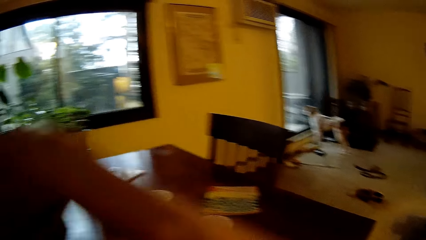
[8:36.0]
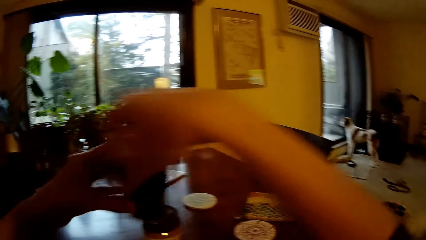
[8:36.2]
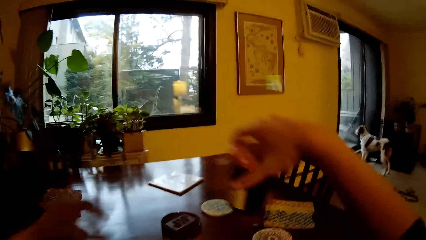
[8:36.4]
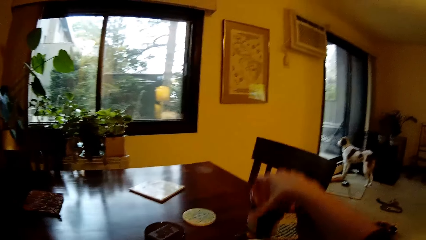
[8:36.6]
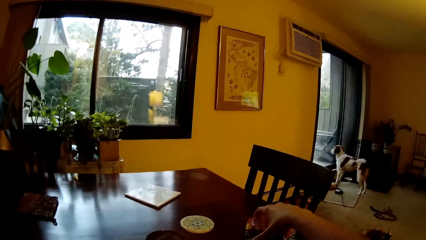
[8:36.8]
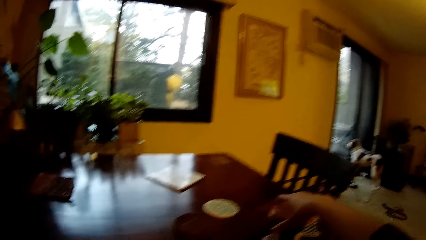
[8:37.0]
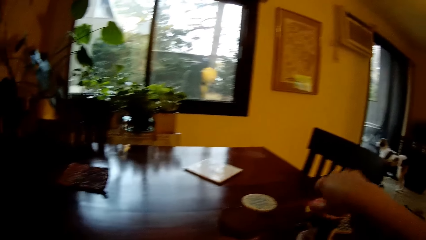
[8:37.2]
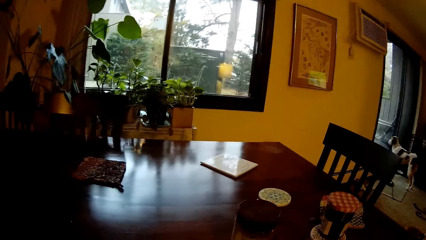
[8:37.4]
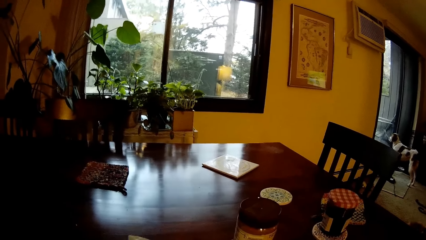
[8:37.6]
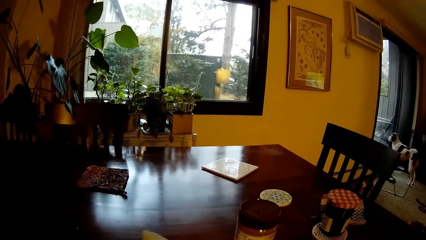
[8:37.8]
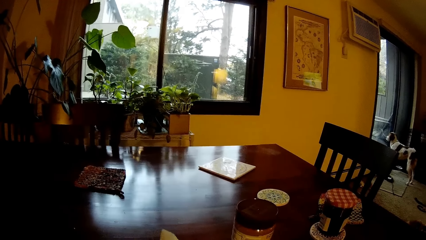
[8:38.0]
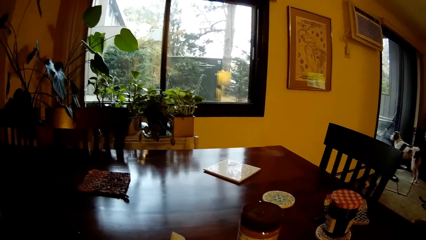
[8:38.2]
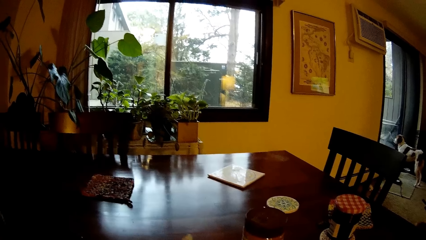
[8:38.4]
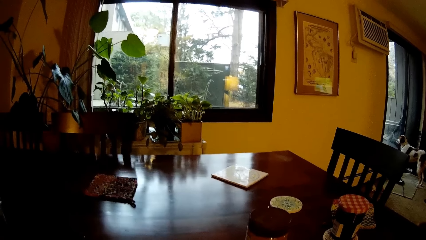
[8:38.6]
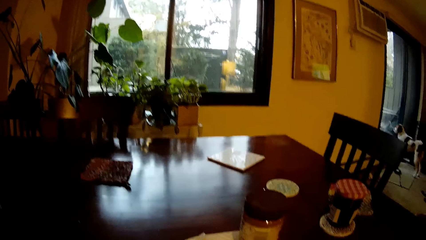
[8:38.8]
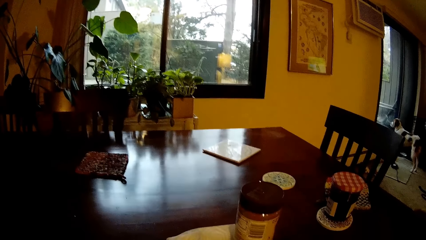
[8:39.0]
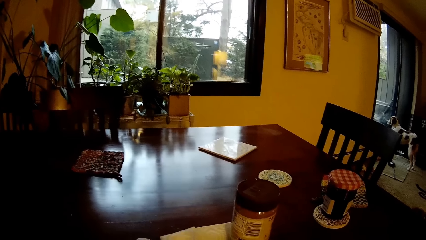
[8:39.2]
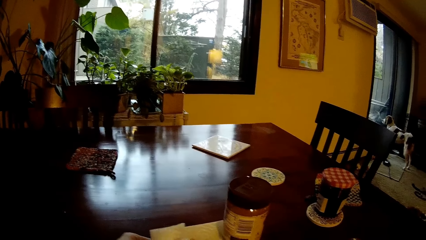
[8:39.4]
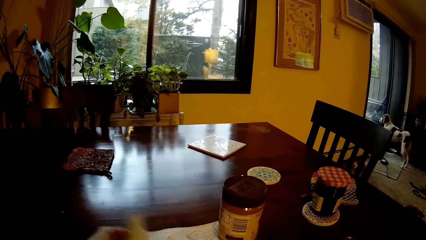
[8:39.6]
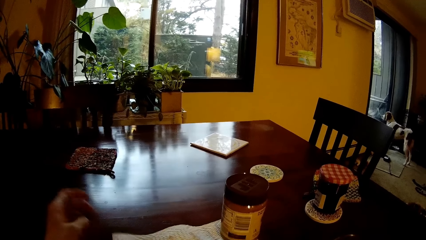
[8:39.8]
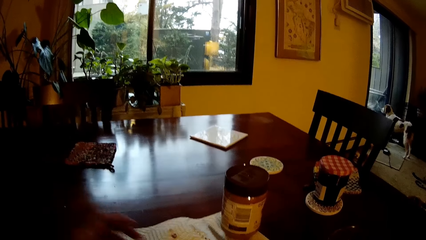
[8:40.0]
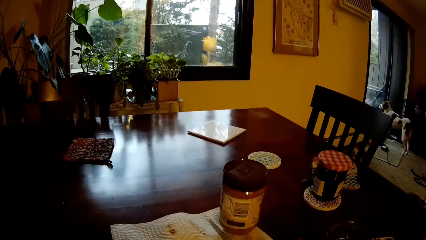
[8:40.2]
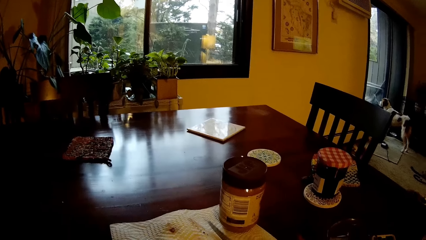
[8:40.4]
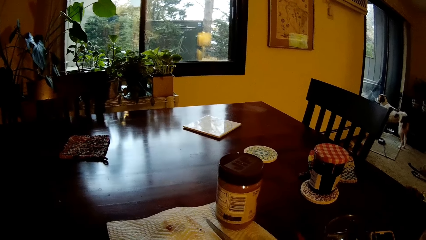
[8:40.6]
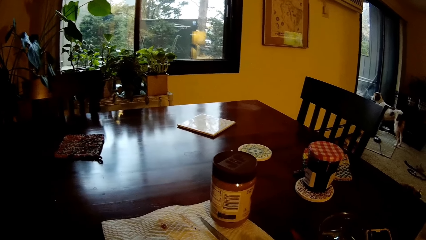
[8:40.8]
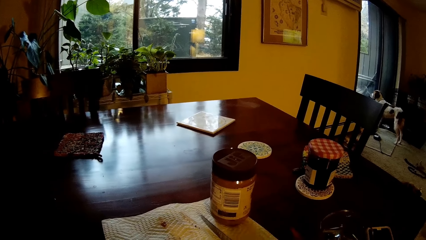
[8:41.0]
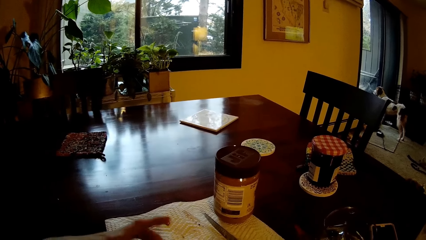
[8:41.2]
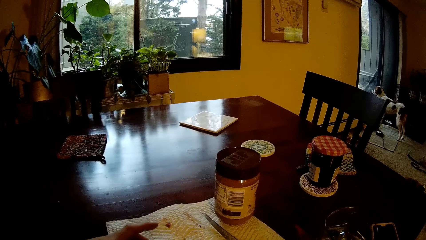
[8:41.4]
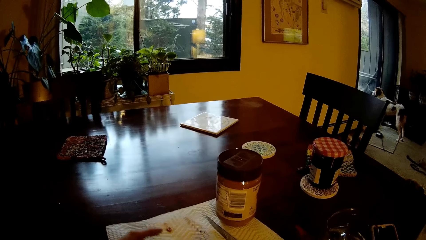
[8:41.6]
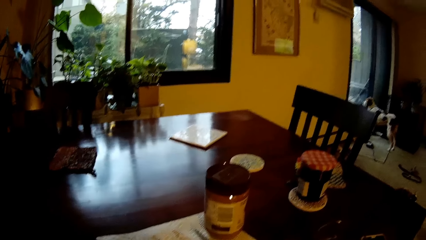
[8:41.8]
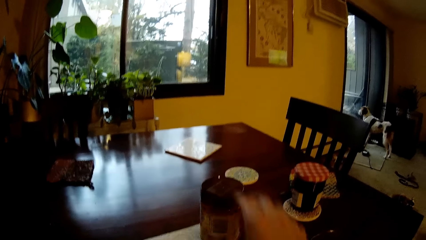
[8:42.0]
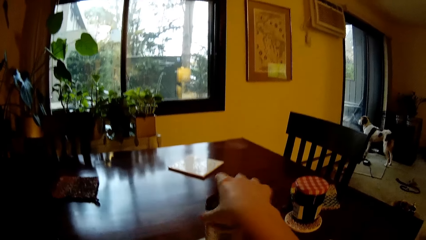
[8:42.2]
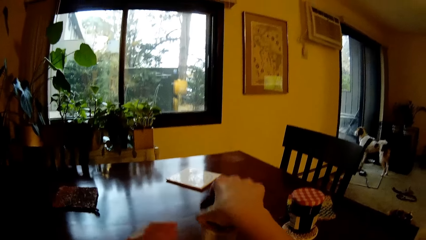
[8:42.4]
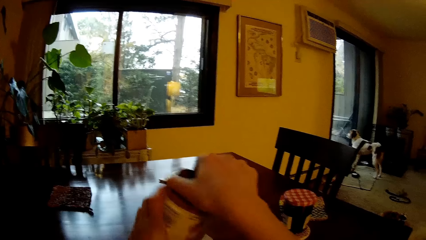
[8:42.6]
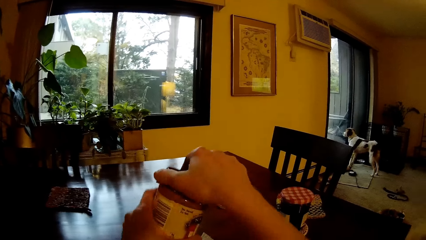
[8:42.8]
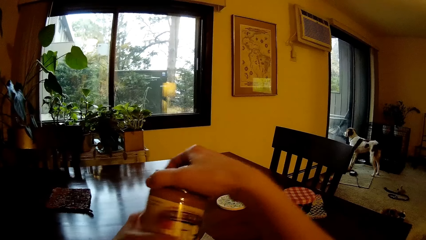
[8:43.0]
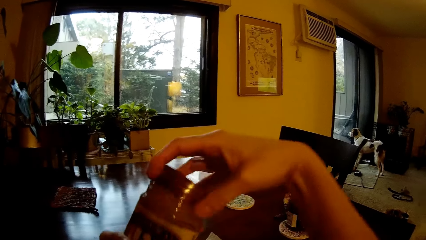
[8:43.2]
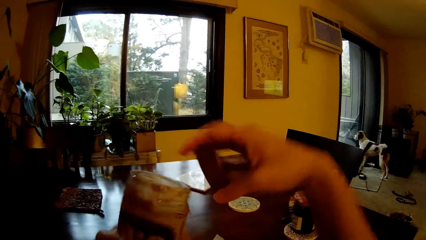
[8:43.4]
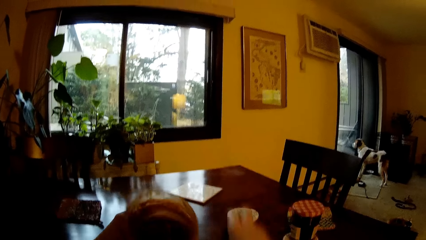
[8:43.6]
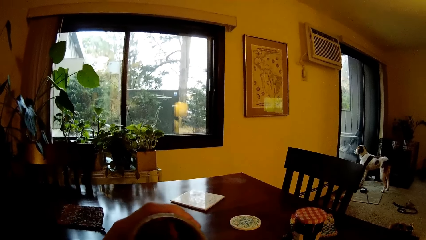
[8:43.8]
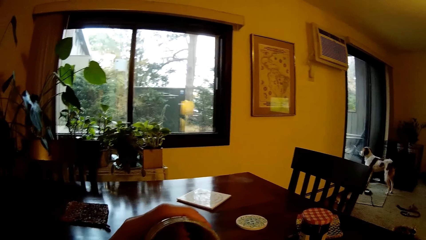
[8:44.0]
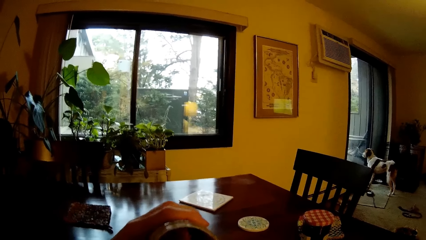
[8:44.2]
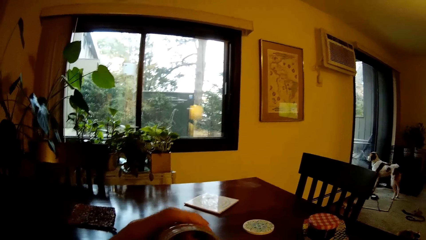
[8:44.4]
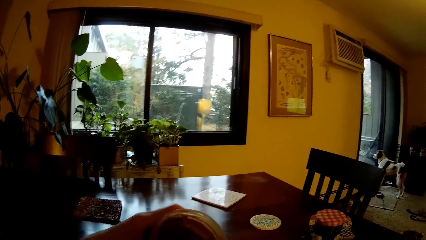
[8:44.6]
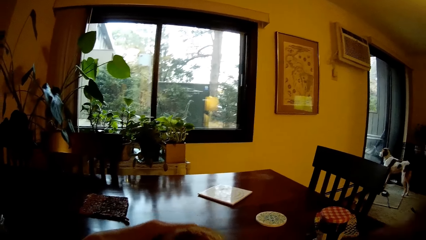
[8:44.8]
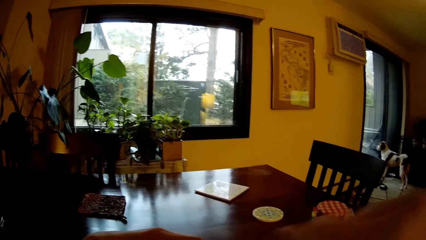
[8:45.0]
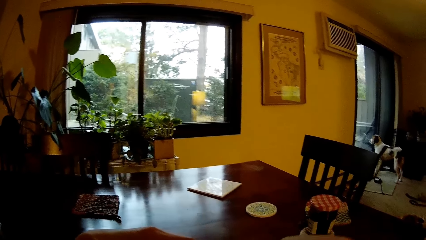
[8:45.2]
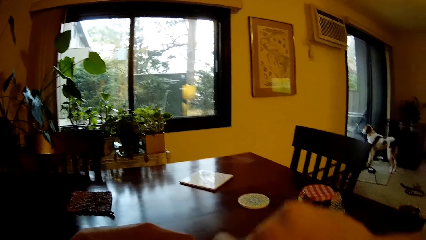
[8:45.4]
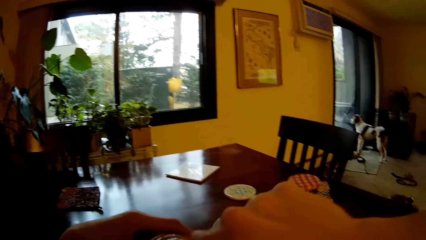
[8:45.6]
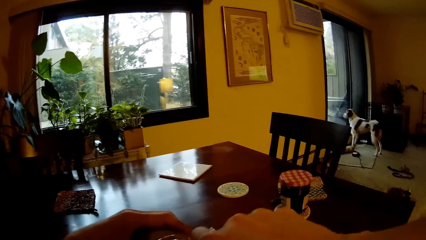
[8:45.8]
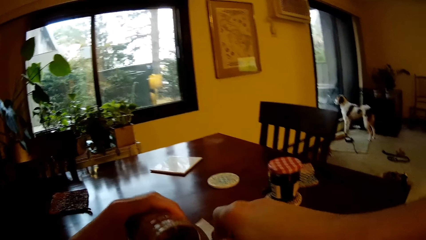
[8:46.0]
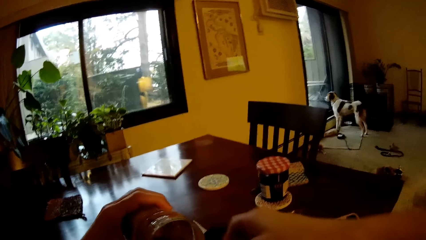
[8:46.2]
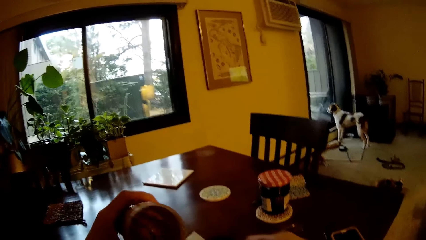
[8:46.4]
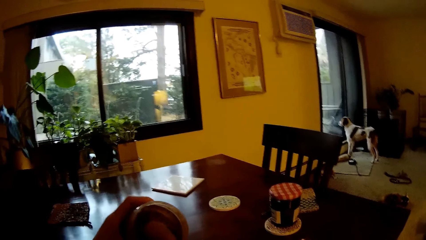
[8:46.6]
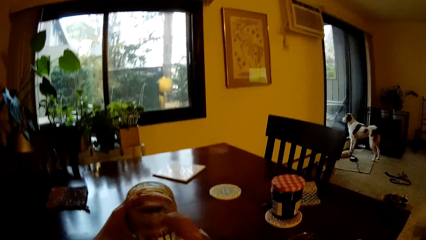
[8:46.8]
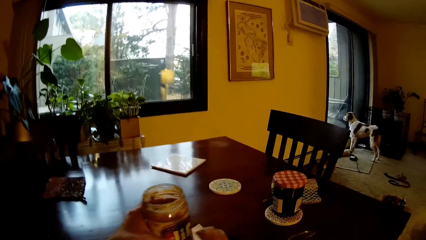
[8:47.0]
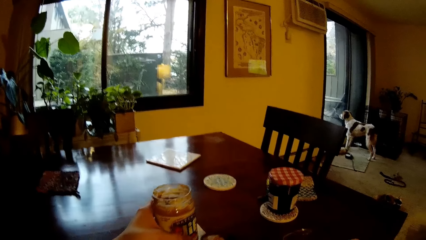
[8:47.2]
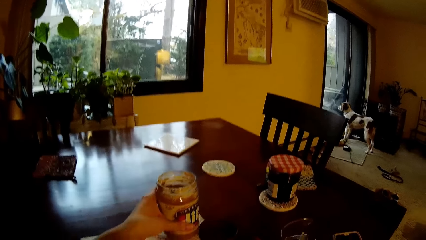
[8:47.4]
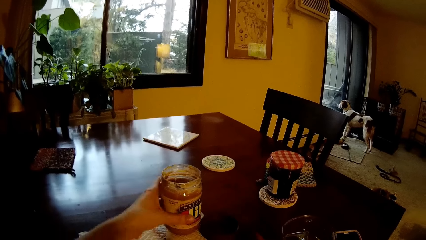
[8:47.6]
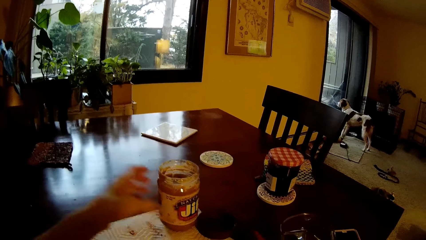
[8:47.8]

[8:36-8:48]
The camera wearer passes the jar of jam to his right hand. He picks up a tin from the table. He drops the jar of jam on the dining table with his right hand. He looks around a room. He touches the kitchen paper towel with his left hand. He adjusts a serviette on the table. He picks up the jar of peanut butter with his right hand. He opens the jar of peanut butter with both hands. He puts down a lid on the table. He scoops out peanut butter from the jar with the knife in his right hand. He drops the jar of peanut butter on the dining table with his left hand.

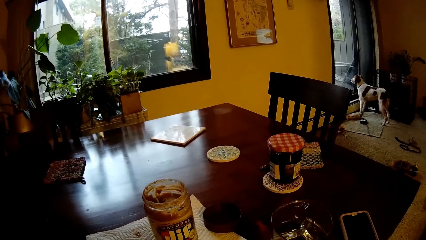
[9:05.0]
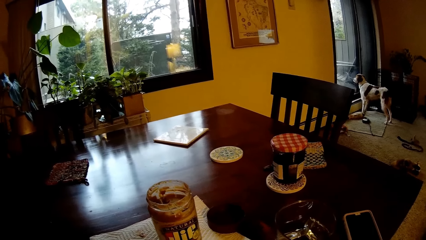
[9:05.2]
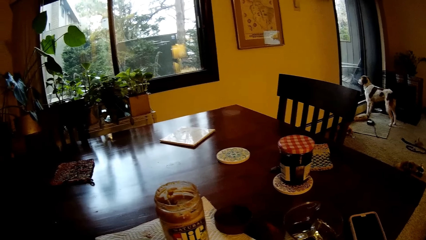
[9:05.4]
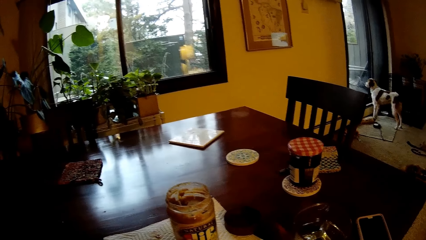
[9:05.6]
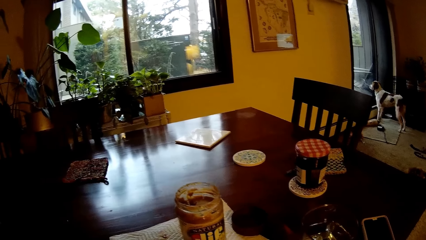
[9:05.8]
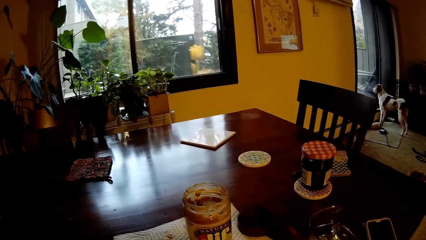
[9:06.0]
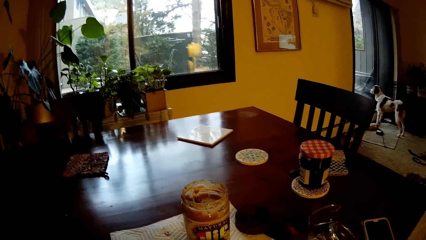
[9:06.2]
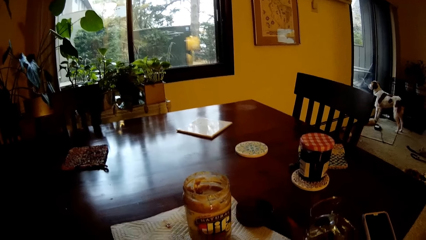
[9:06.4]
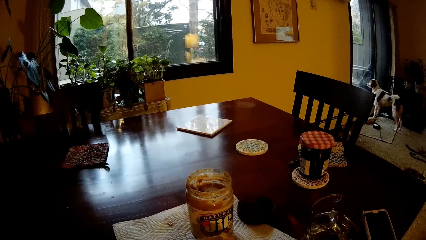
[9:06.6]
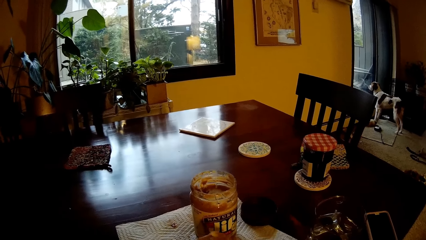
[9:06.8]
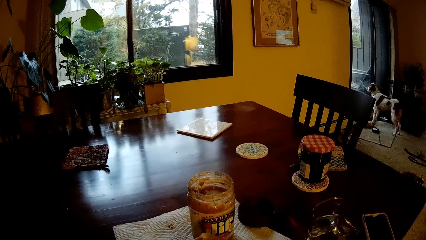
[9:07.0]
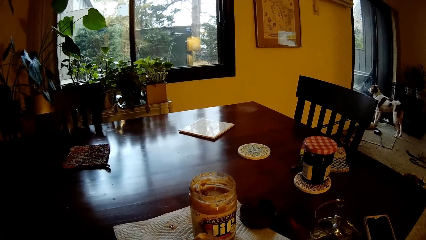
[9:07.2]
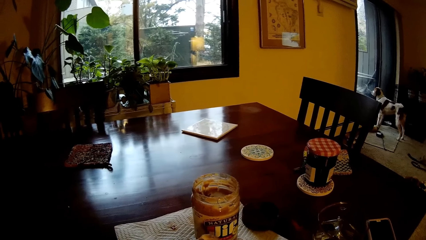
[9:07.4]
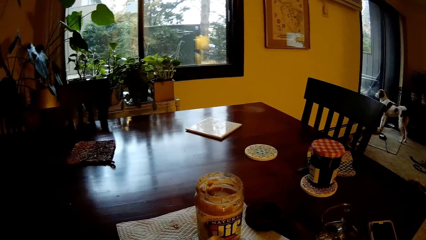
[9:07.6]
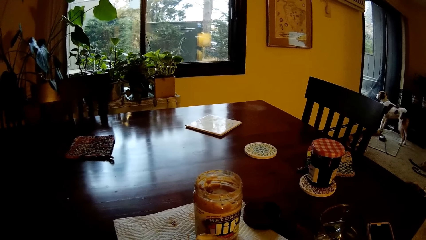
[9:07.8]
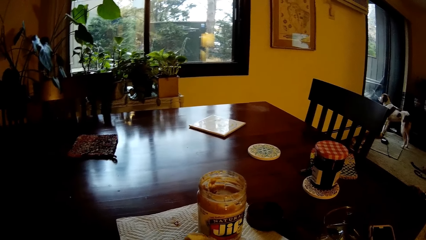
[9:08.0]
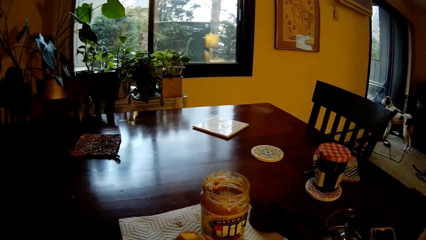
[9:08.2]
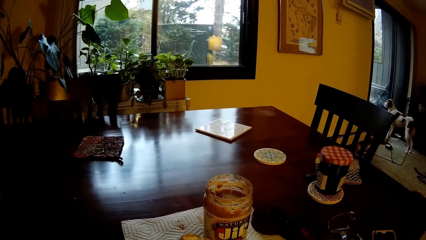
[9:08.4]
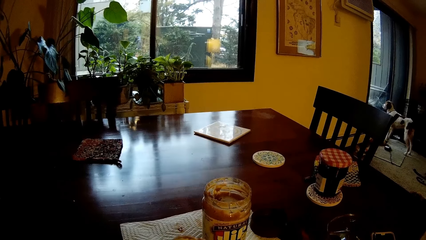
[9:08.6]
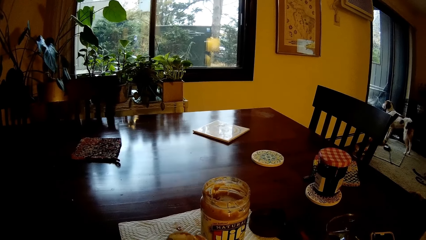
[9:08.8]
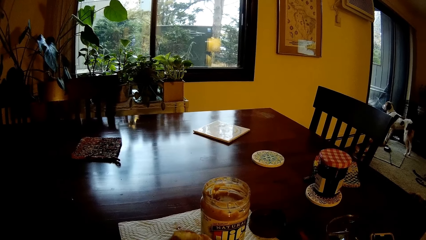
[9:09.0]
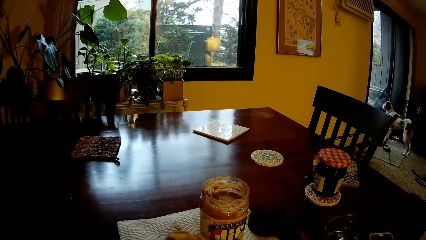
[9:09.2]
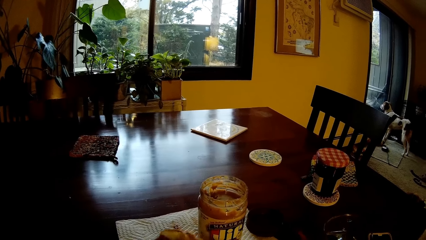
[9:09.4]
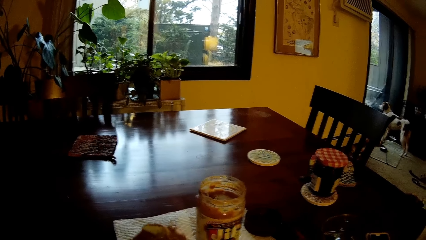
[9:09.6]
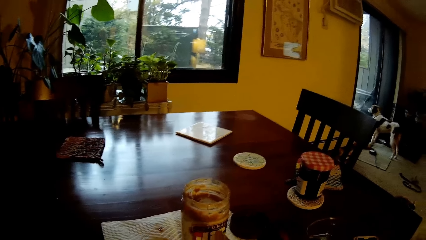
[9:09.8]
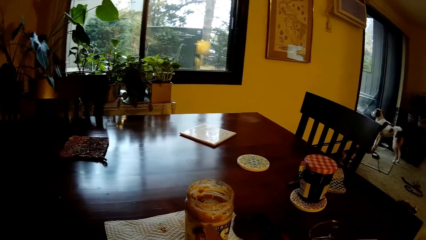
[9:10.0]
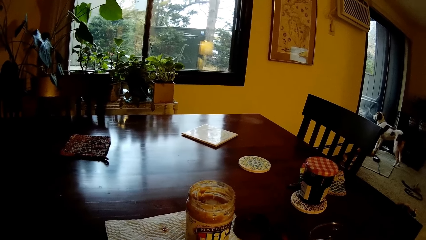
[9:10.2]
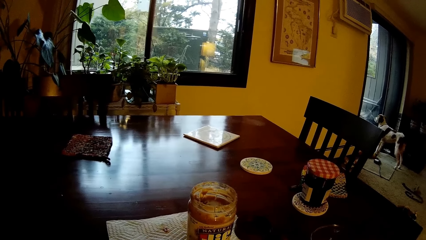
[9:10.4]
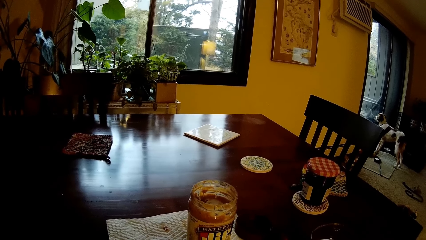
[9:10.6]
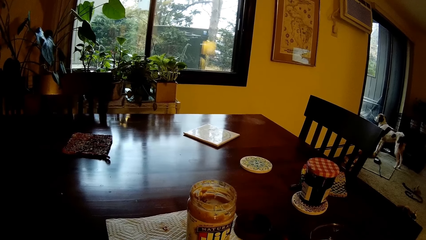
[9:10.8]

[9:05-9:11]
The camera wearer looks around a room. He spreads peanut butter on the round bread with the knife in his right hand.
